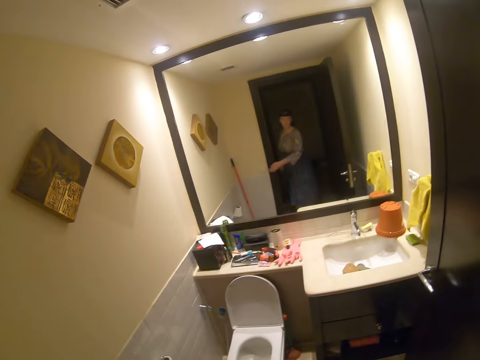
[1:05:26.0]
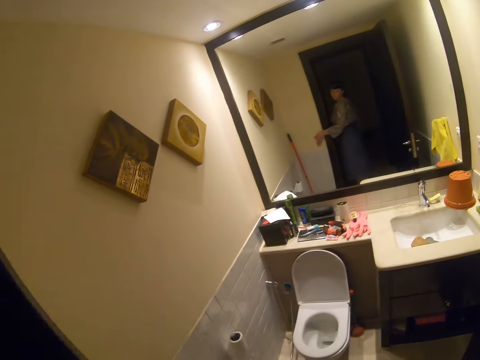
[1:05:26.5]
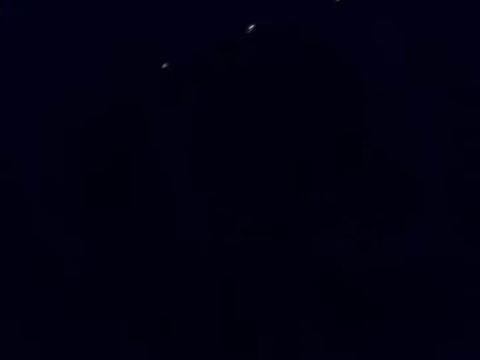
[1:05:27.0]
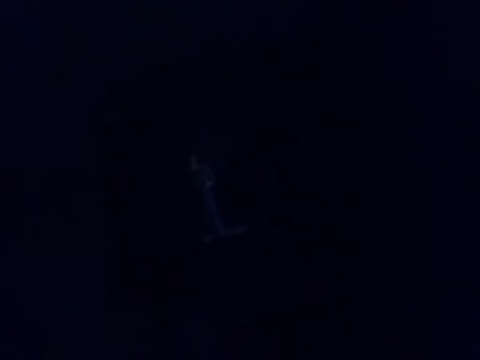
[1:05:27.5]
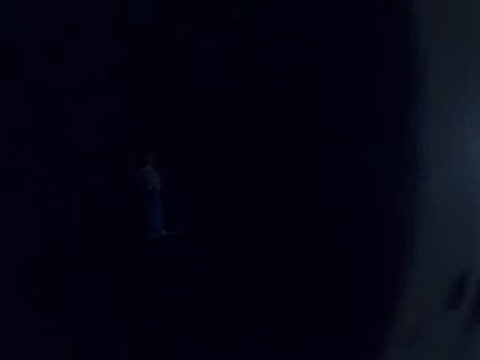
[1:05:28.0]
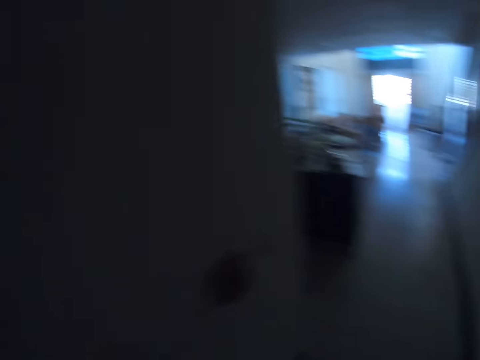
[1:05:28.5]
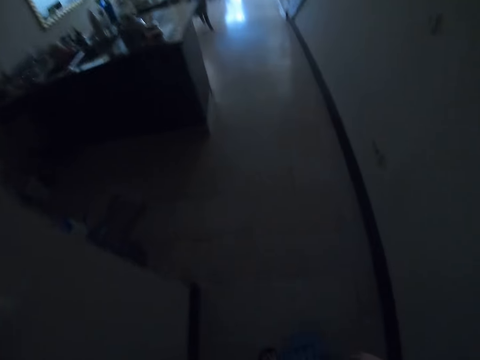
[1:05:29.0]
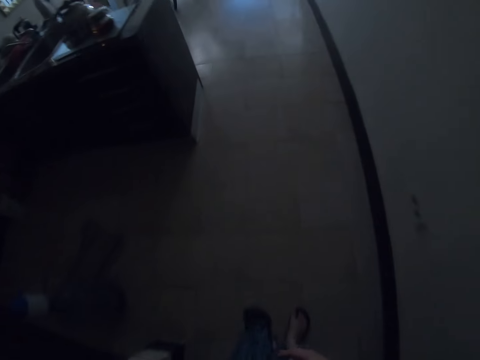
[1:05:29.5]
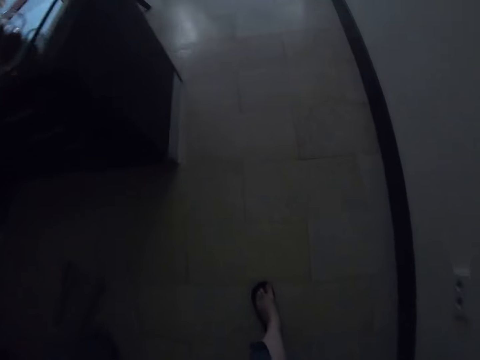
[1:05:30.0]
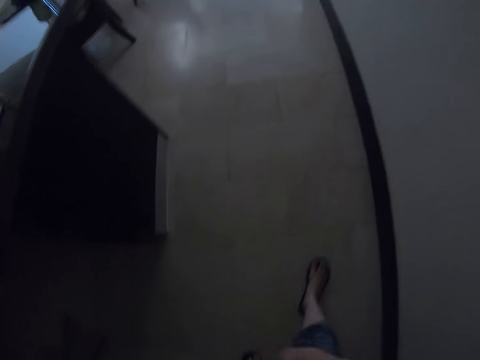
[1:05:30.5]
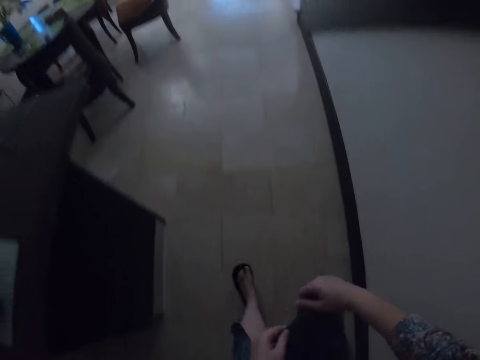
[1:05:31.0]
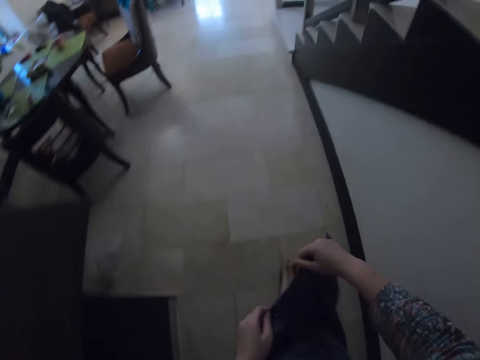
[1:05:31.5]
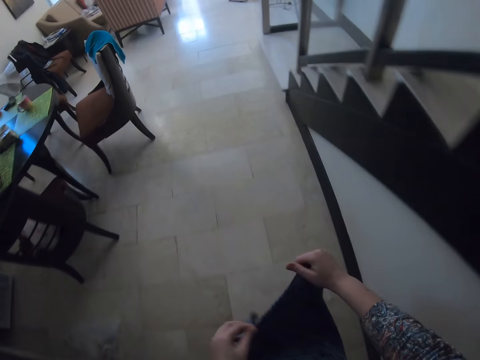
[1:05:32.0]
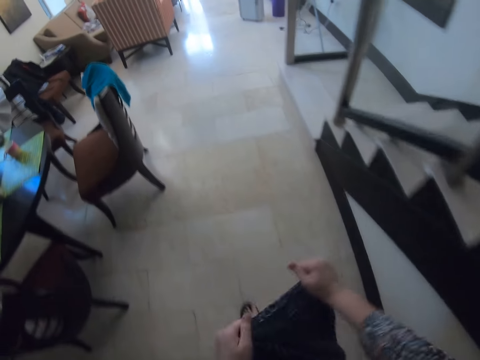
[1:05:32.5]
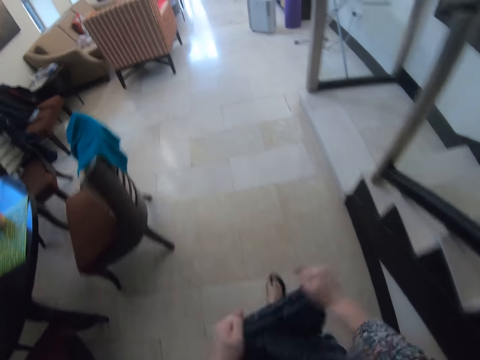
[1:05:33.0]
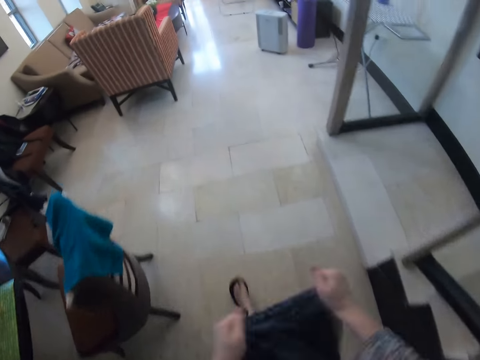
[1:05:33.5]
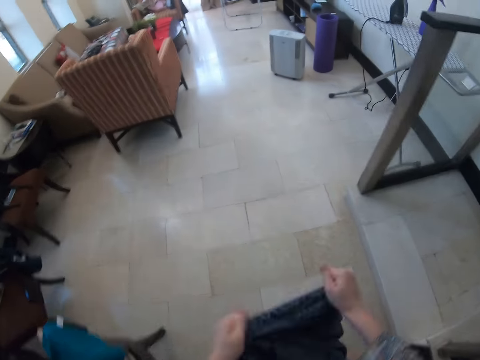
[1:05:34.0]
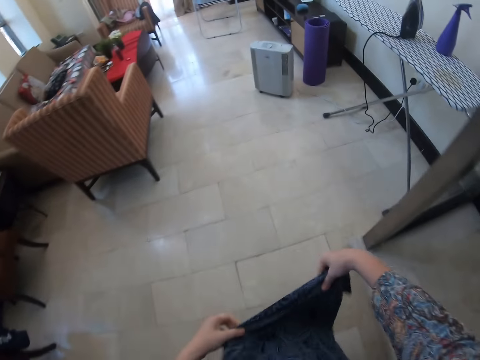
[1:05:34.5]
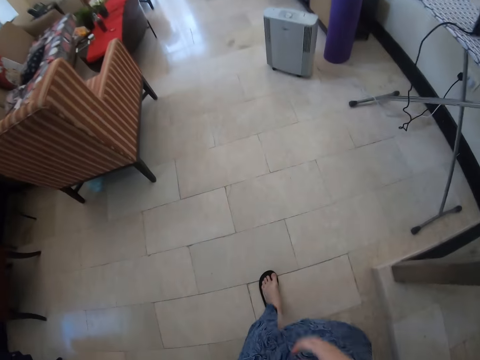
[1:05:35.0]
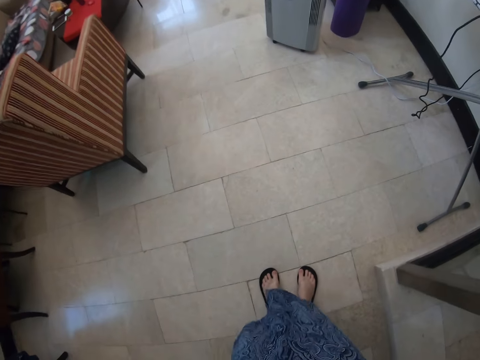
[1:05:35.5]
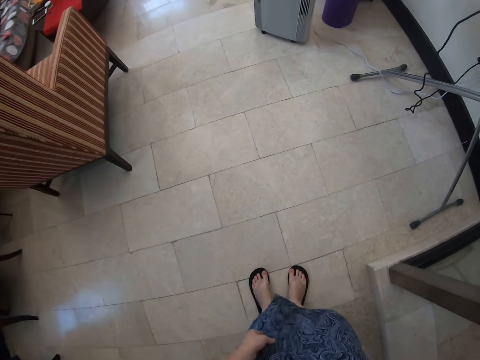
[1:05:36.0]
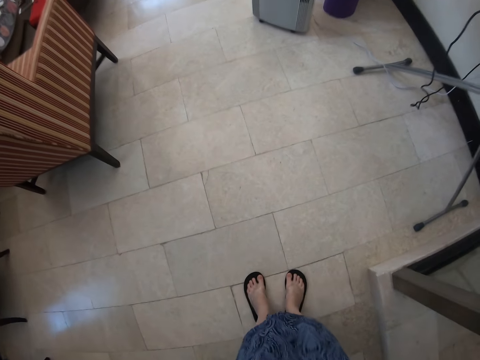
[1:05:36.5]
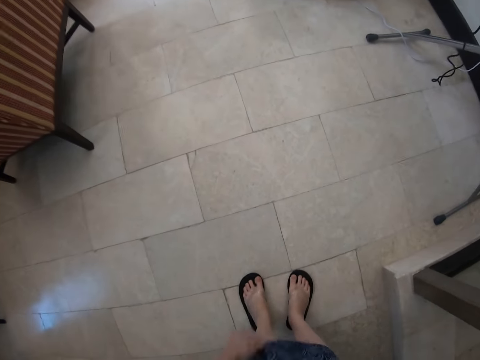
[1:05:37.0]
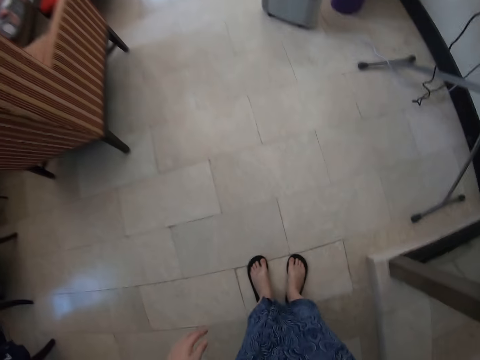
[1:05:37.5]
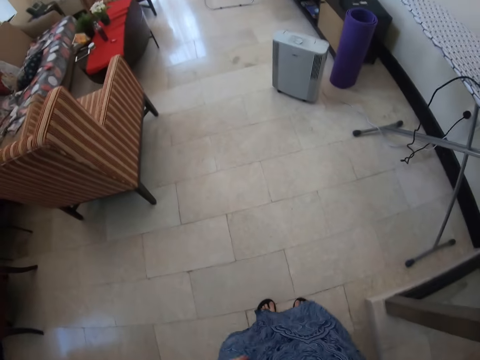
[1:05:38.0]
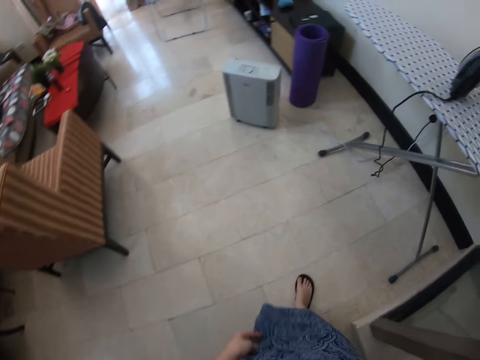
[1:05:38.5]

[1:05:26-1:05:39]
The camera wearer walks on the floor. They are switching off lights. They are walking. They stand on the floor.

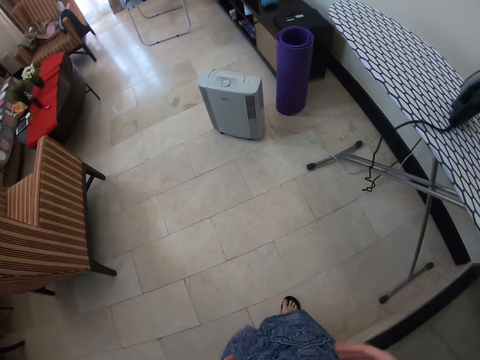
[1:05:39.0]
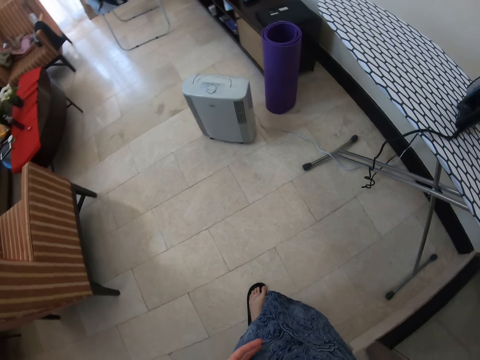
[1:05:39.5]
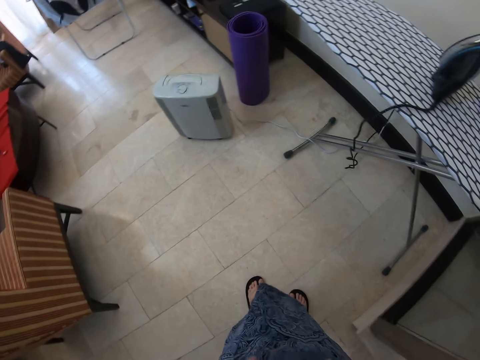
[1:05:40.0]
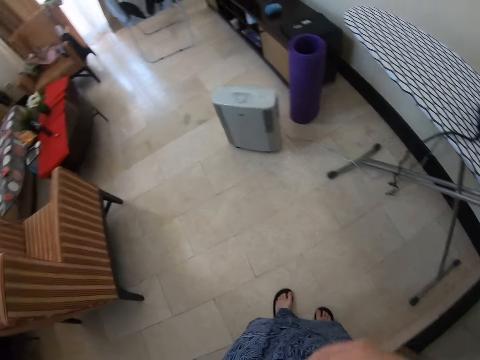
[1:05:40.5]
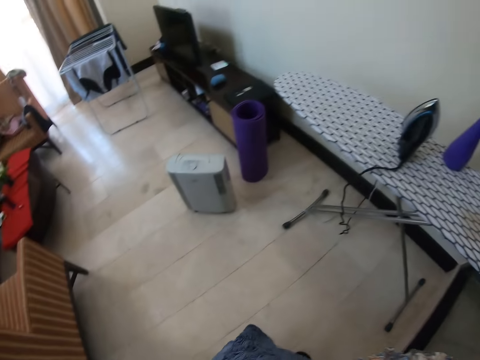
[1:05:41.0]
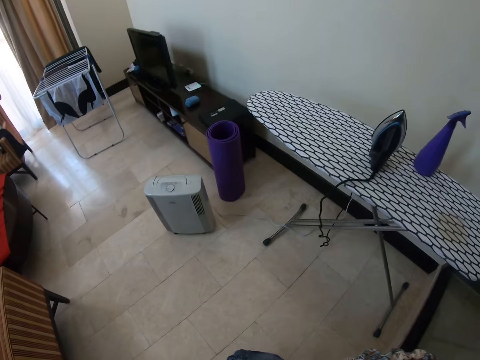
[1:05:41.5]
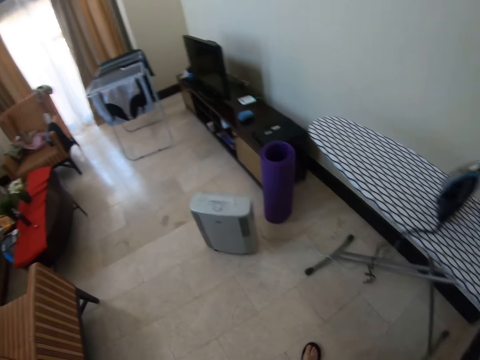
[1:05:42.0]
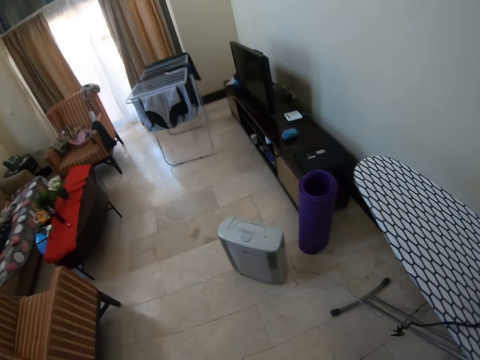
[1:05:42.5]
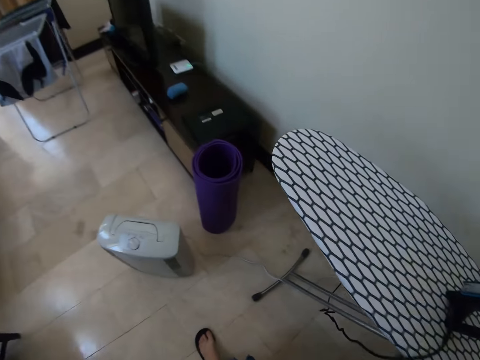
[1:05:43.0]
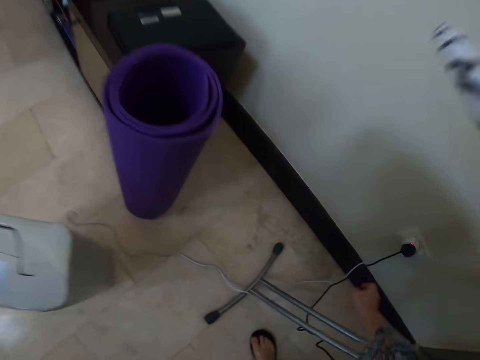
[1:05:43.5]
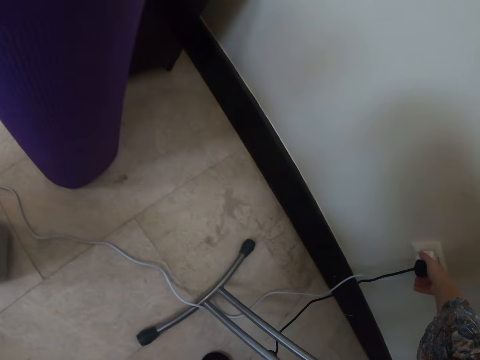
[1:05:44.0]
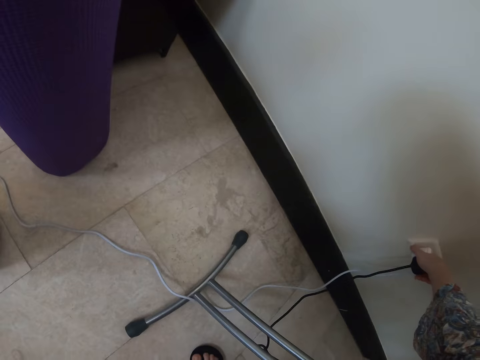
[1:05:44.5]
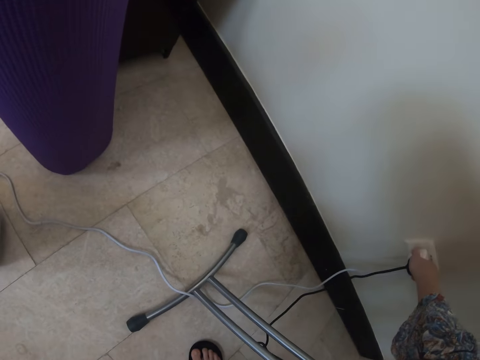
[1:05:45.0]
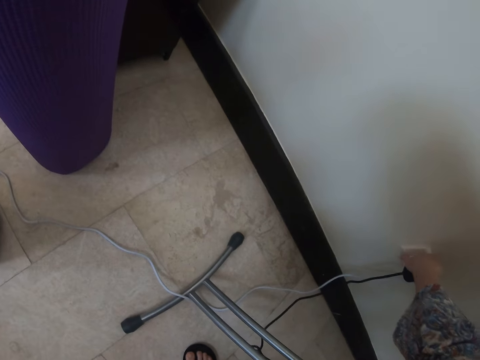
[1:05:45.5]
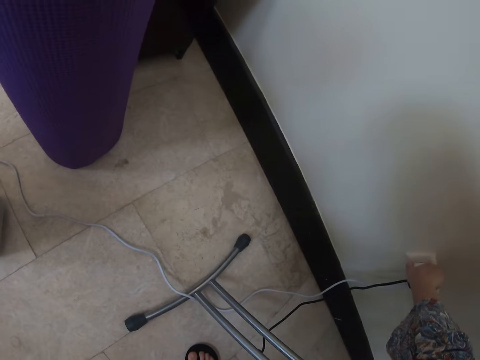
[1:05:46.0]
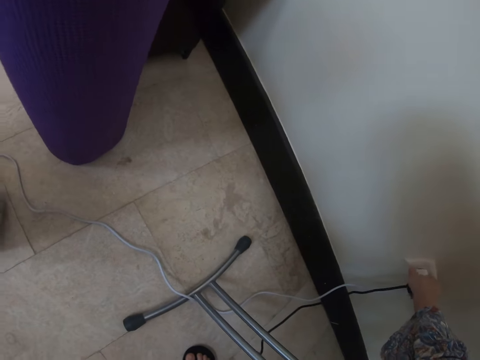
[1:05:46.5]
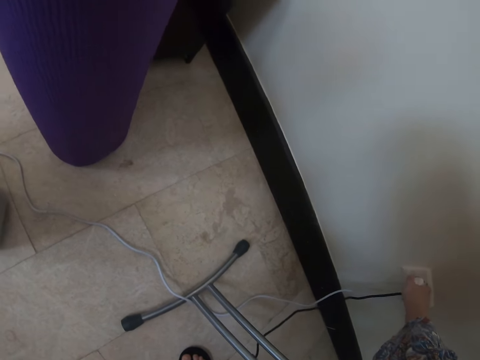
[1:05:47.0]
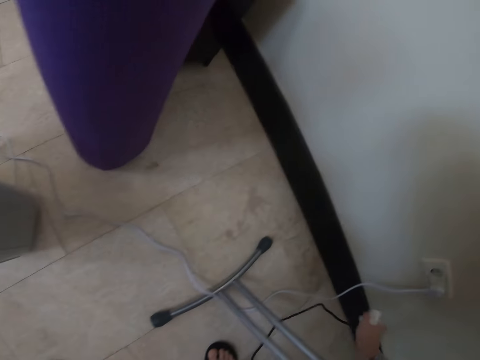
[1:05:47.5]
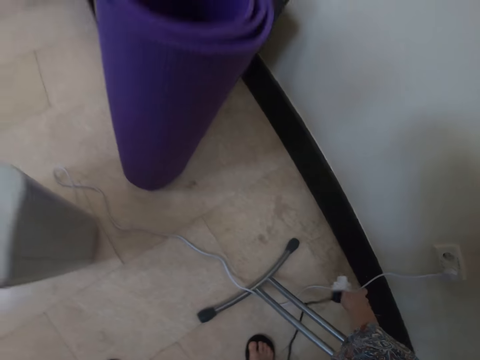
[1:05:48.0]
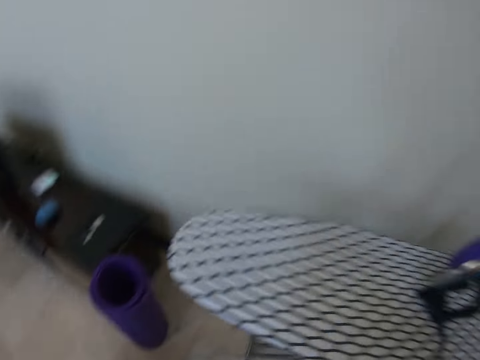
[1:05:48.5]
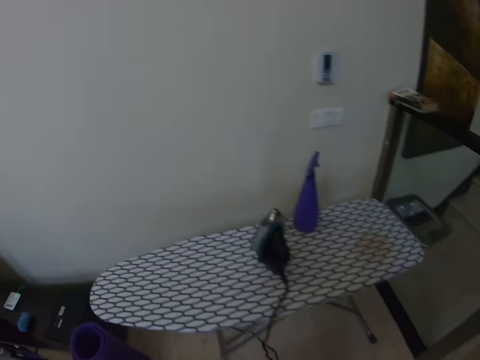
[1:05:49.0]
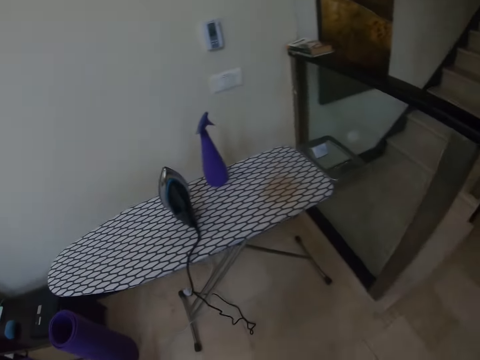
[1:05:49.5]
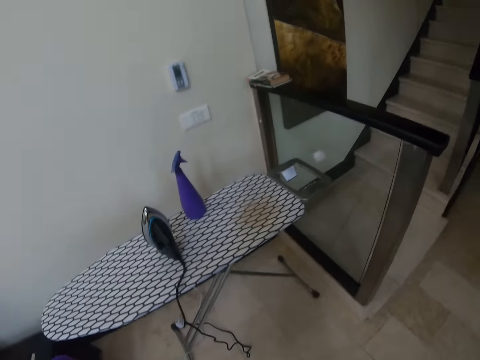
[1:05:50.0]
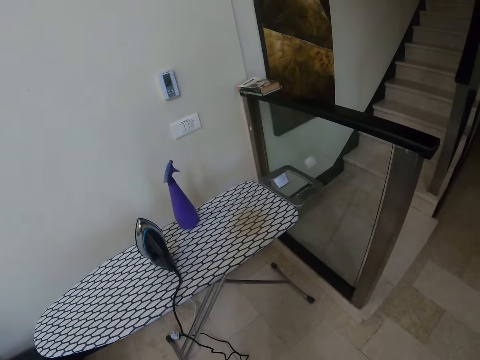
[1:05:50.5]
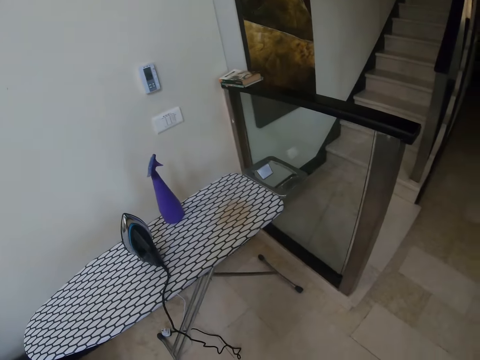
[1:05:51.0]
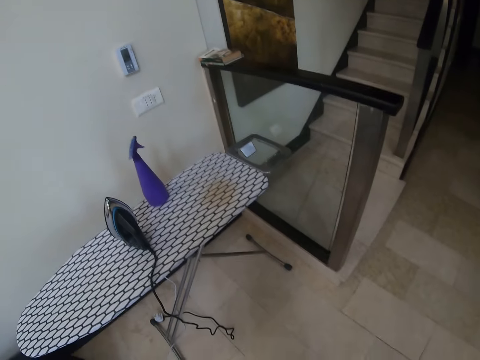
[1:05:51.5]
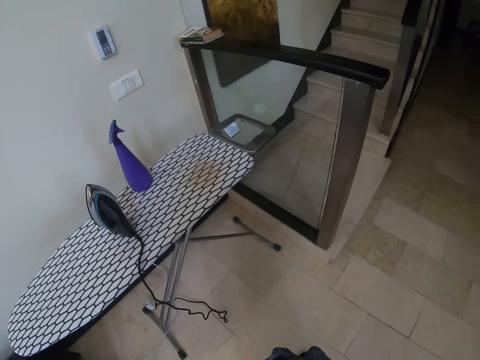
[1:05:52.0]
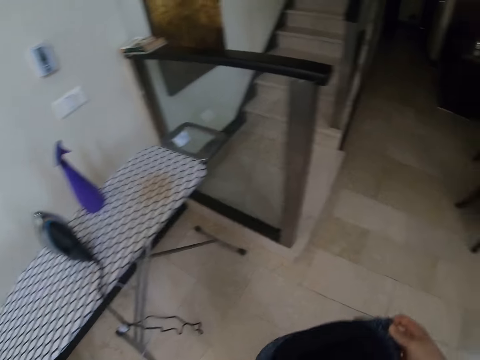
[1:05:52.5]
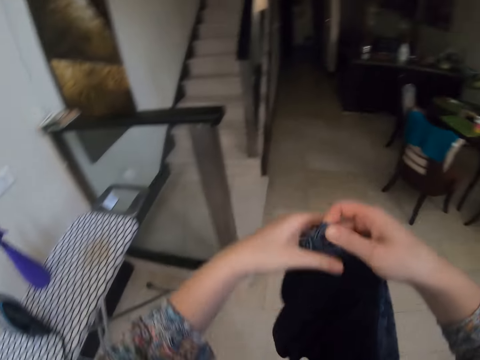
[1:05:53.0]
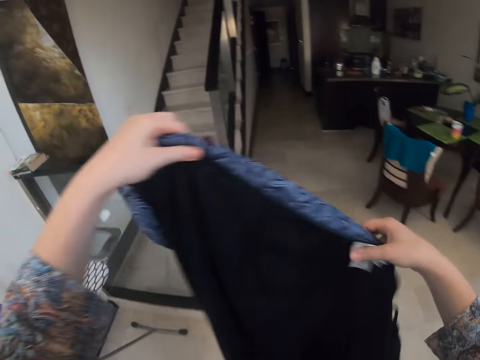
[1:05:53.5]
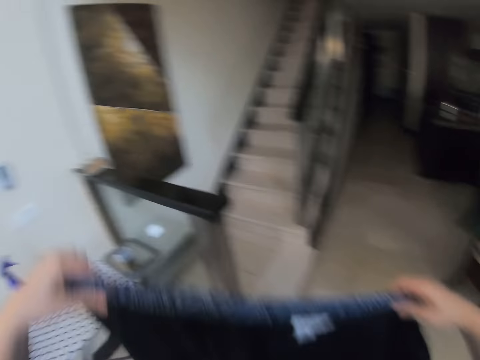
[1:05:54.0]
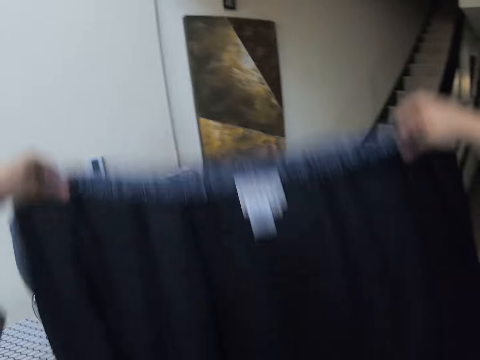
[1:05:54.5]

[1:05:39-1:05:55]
The camera wearer is standing. She removes the cable of the iron box in the socket. She puts the cable on the floor. She stands on the floor. She holds the cloth with her hands.
